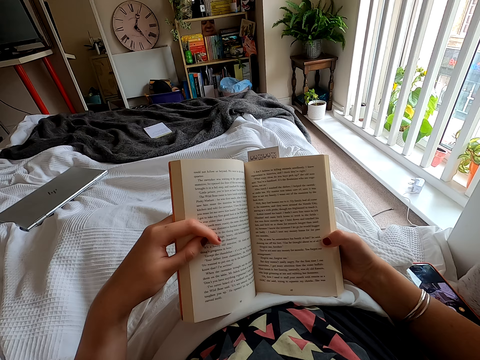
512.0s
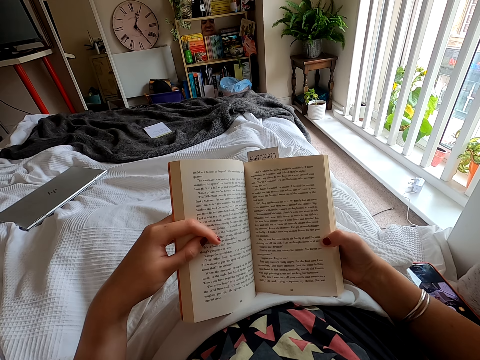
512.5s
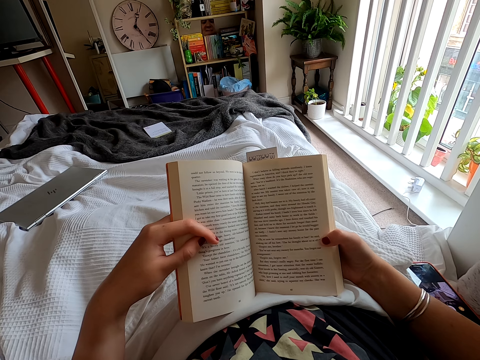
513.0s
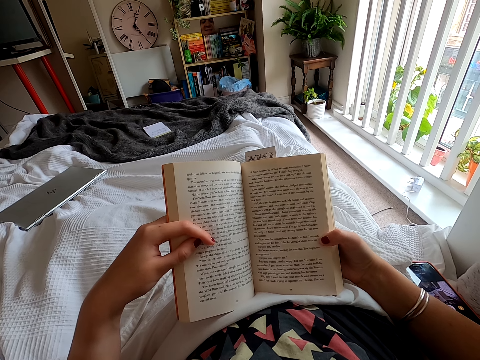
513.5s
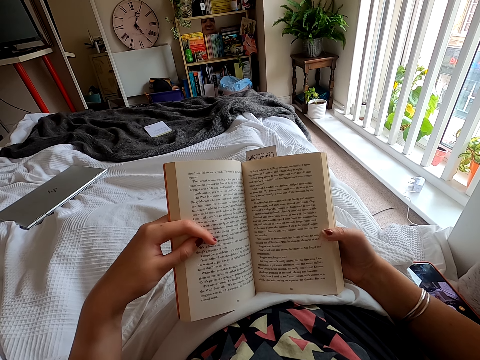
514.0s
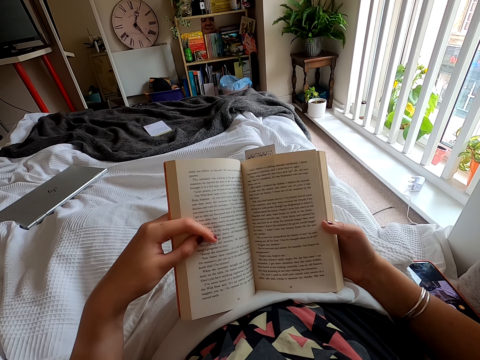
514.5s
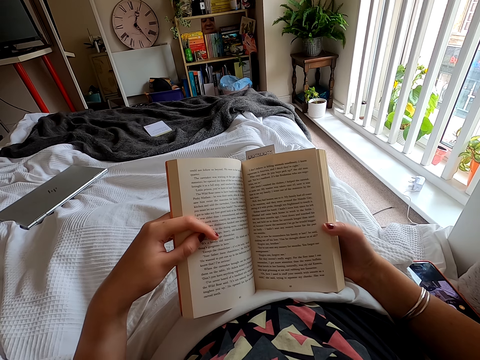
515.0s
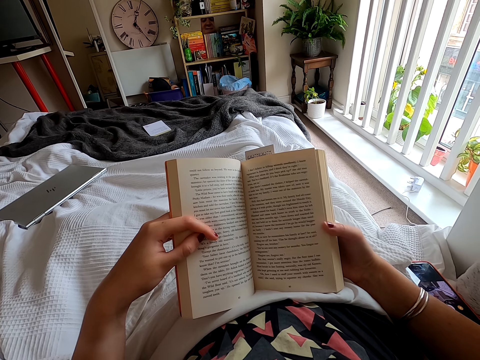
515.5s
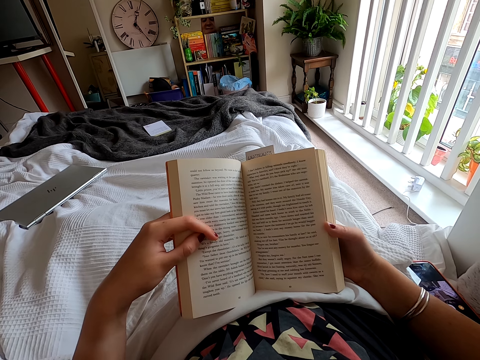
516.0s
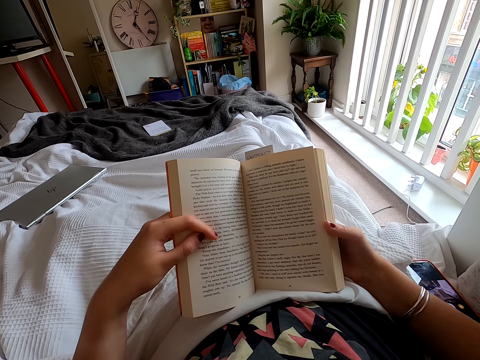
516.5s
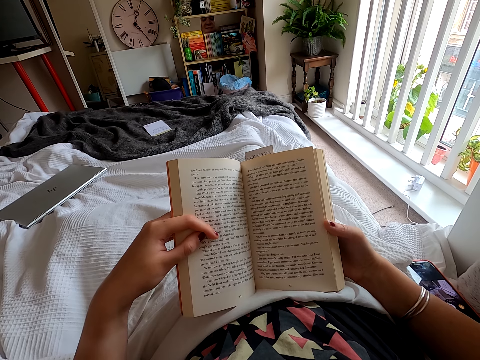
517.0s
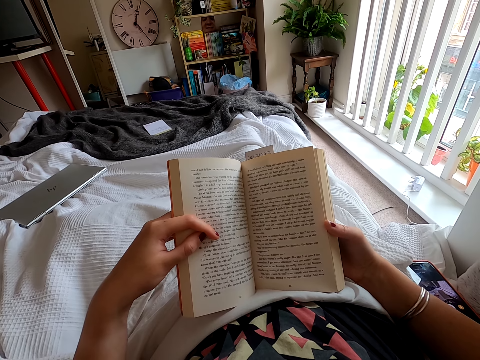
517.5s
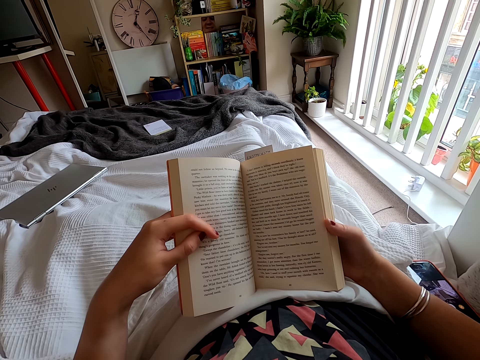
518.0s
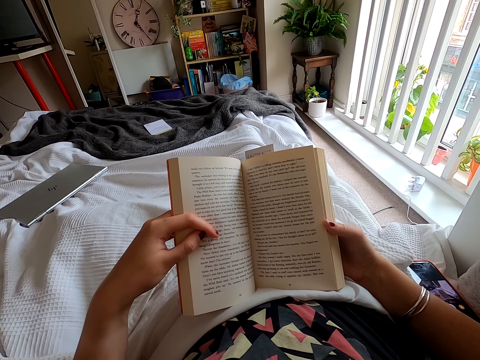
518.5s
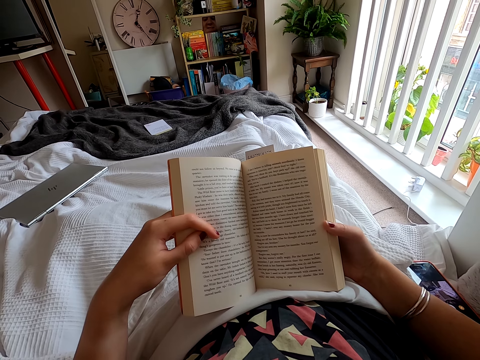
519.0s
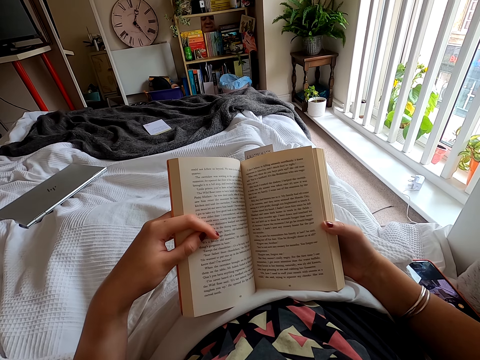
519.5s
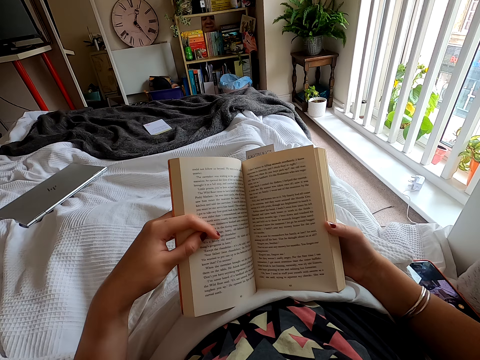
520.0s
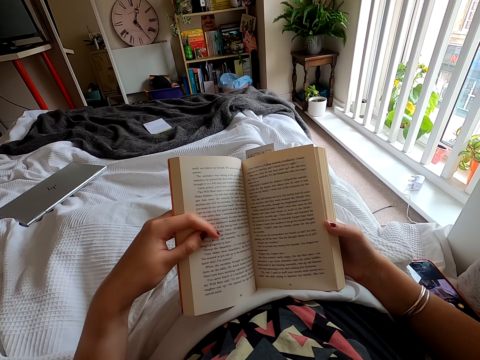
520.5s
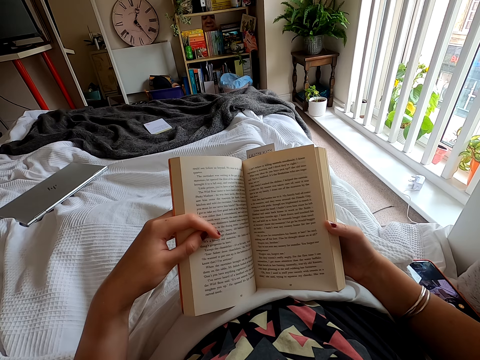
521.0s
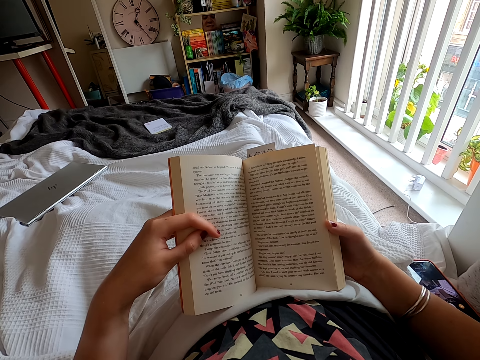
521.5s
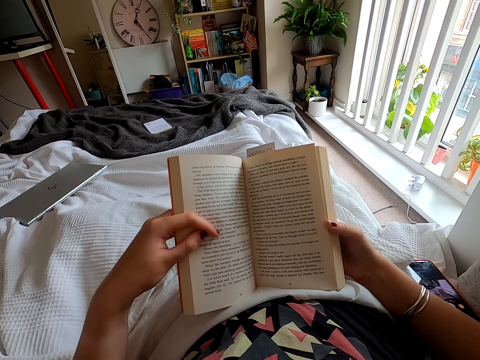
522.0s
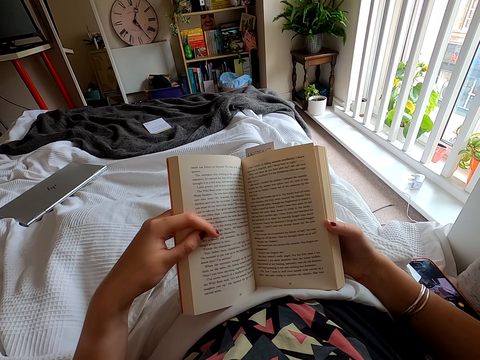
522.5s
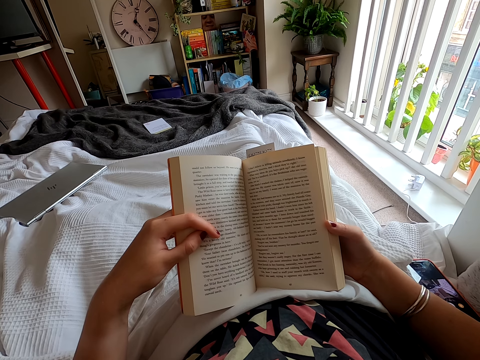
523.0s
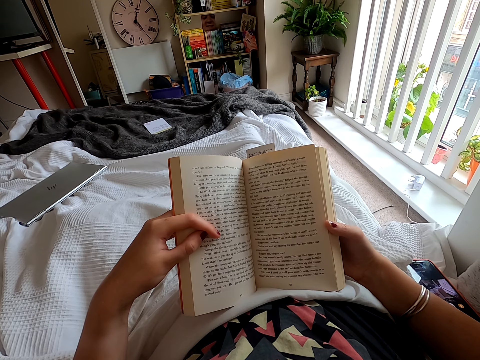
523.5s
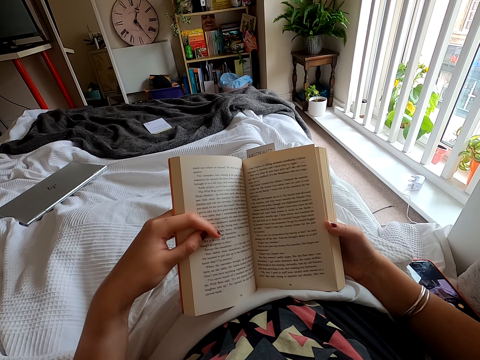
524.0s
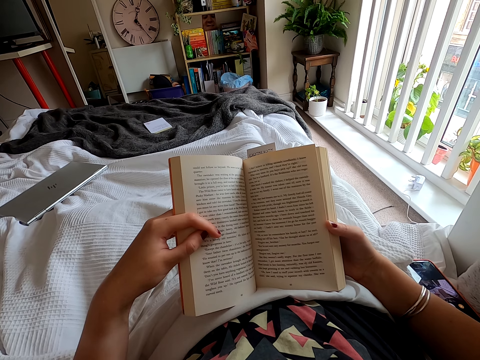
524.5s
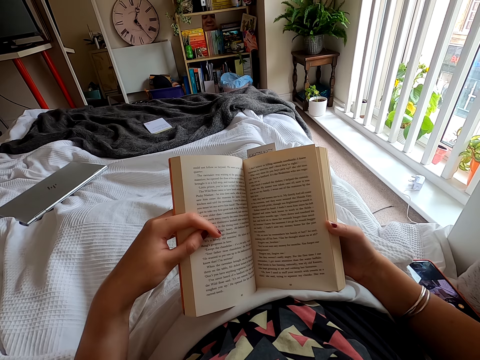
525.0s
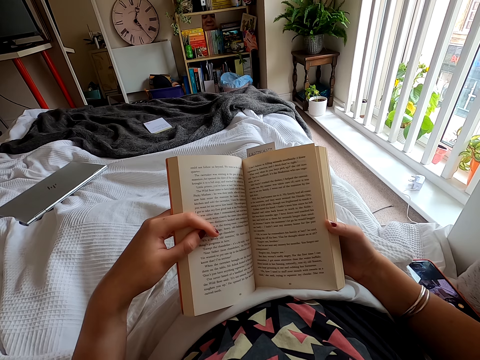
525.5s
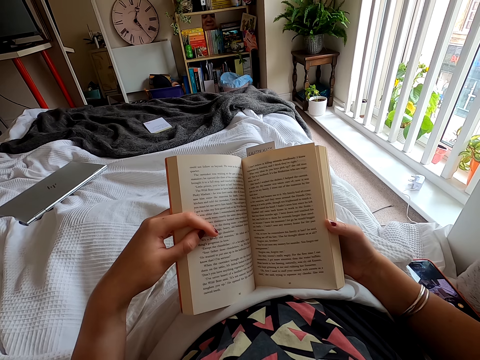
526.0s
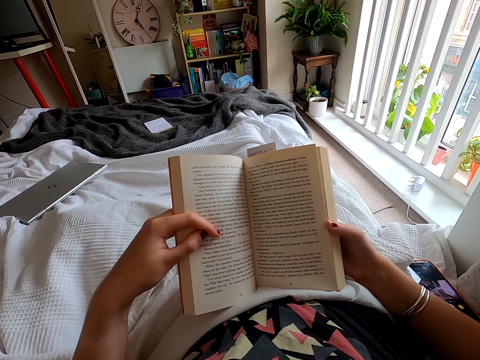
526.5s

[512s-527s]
The camera wearer peruses a book.

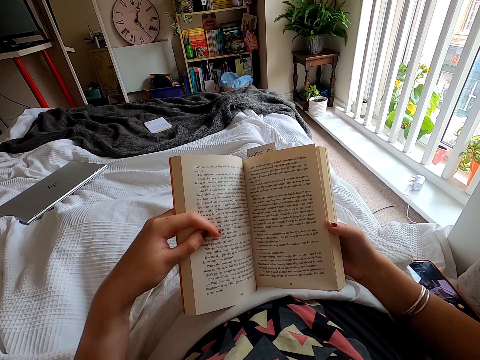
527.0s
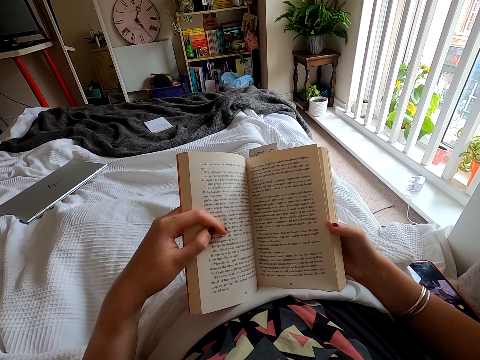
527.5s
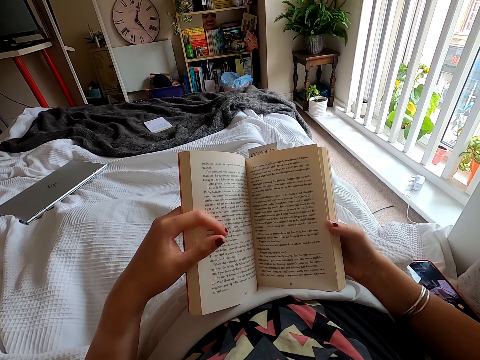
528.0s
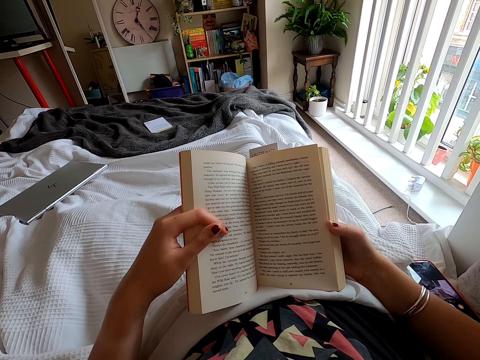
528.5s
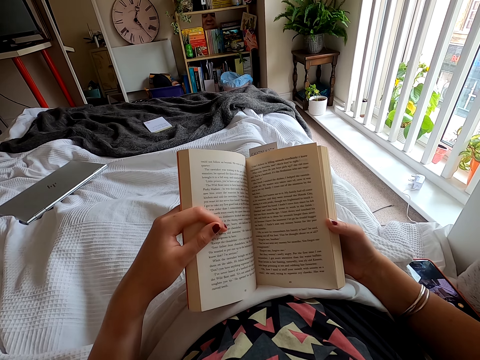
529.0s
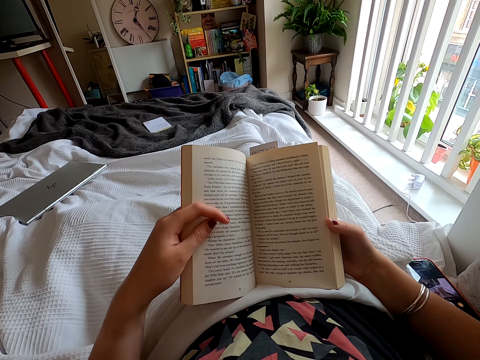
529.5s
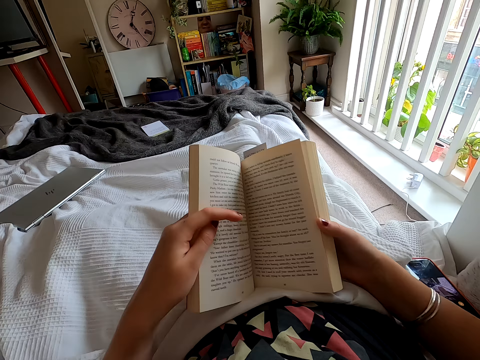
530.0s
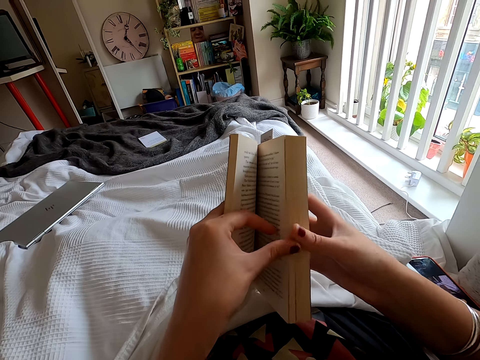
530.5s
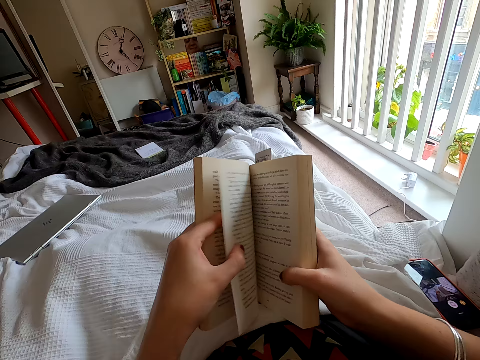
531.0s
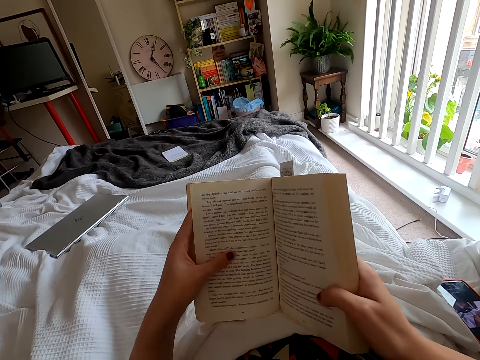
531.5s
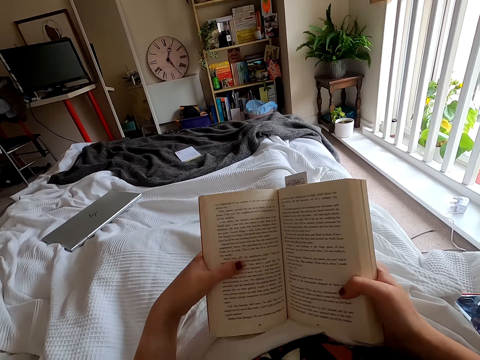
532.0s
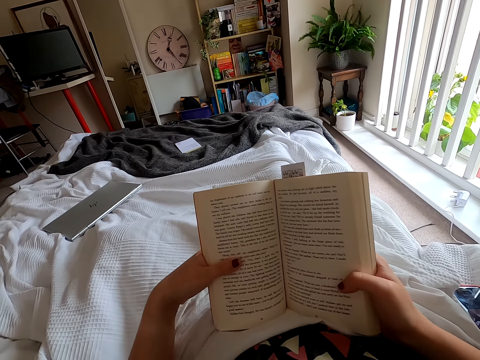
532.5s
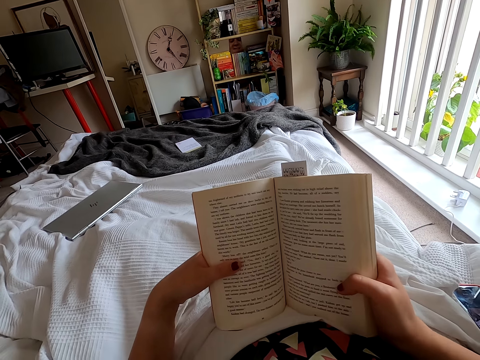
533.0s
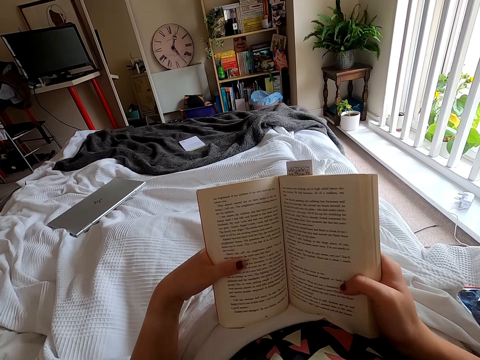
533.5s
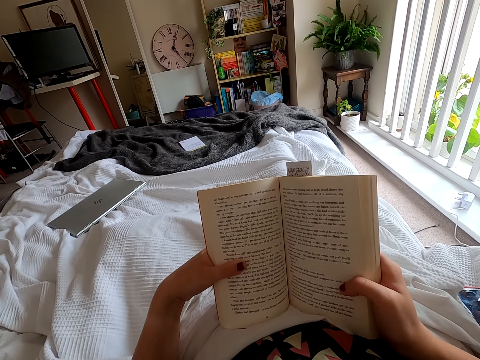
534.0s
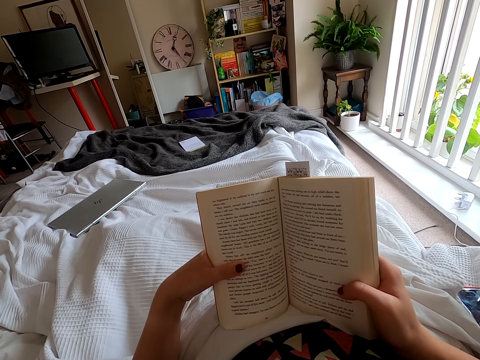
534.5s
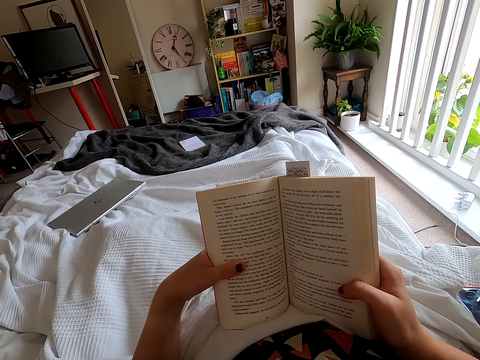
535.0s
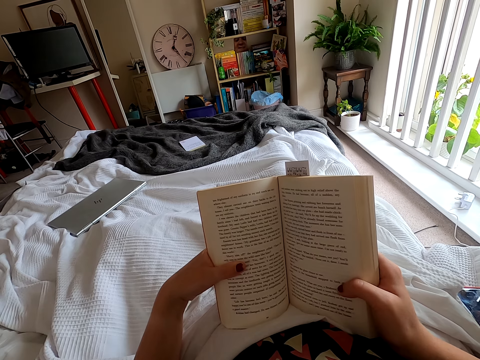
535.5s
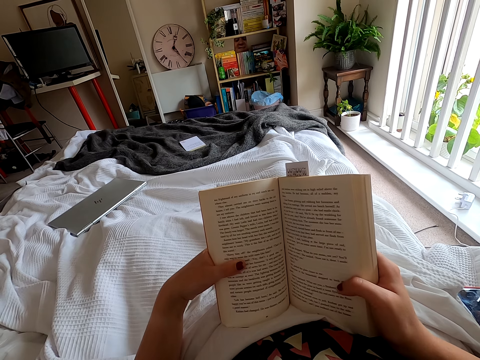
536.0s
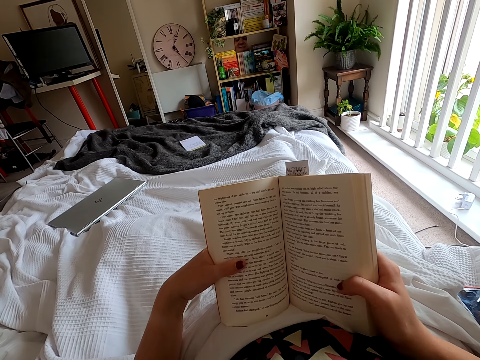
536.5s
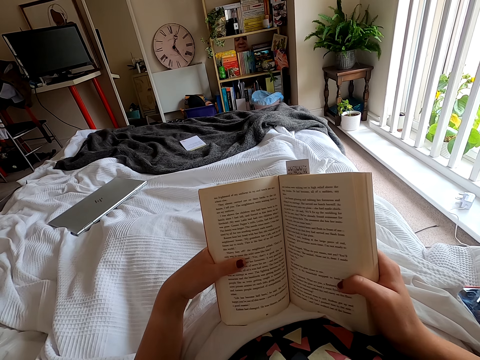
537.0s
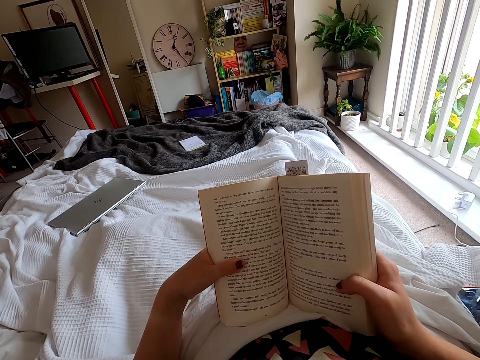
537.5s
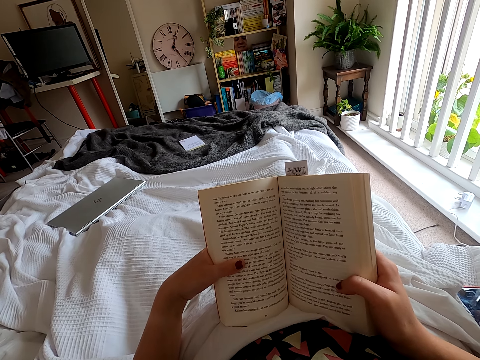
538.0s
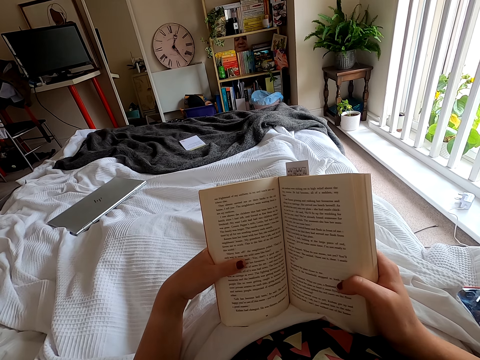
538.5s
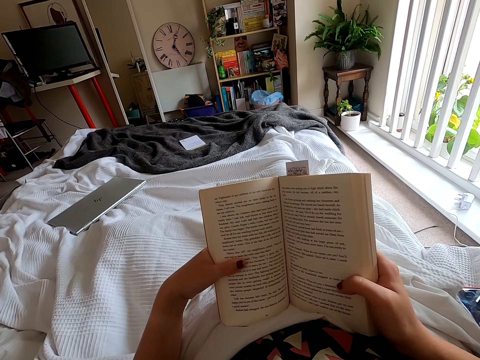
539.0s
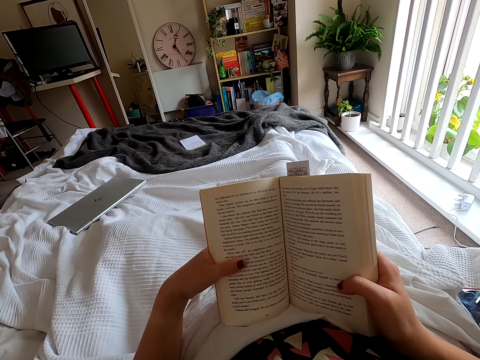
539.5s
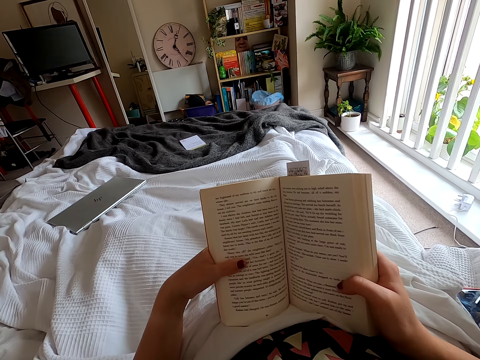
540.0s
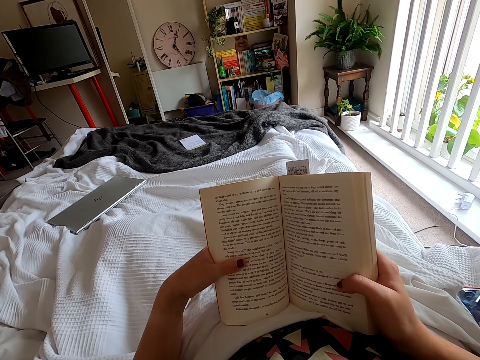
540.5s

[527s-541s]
The camera wearer turns the book page. They read the book.
